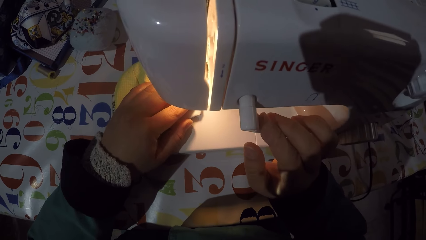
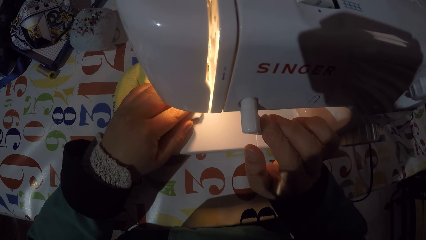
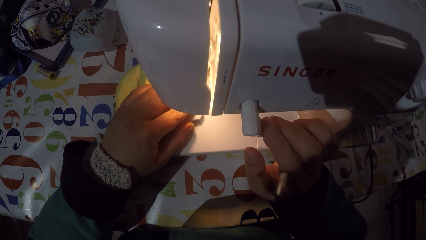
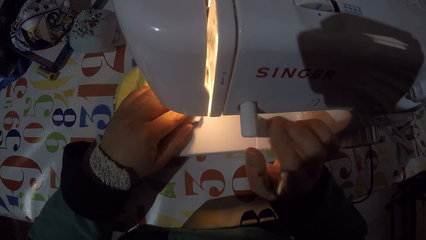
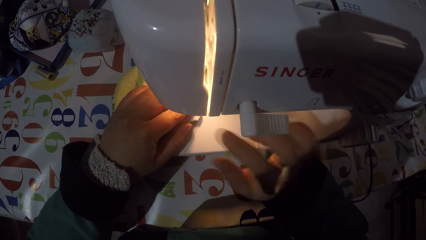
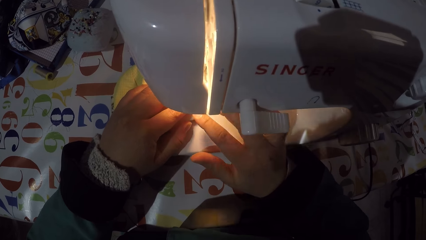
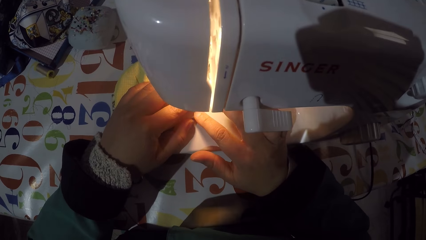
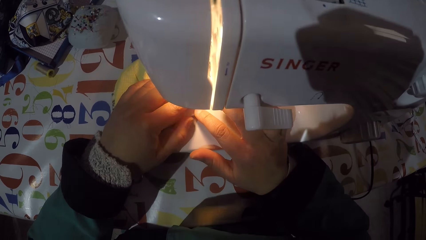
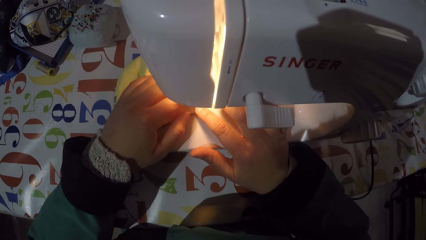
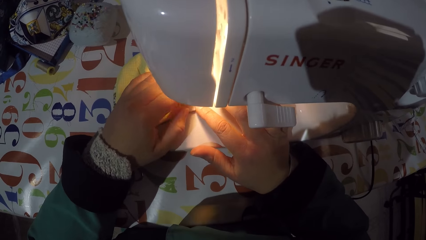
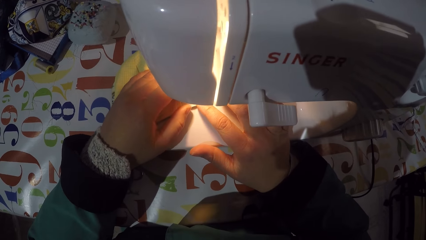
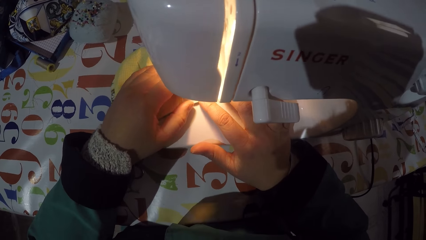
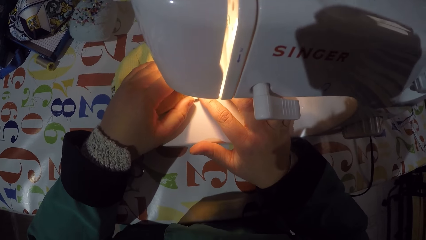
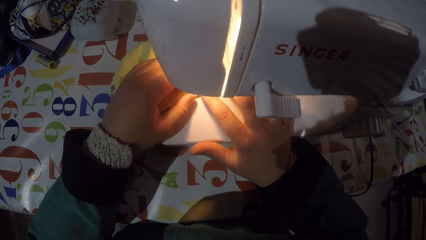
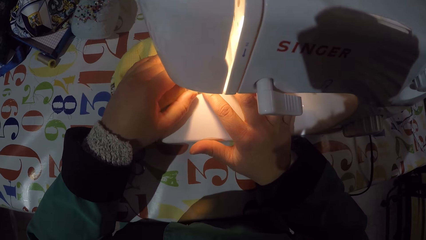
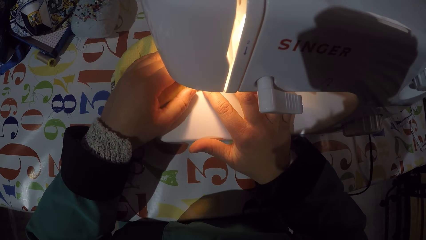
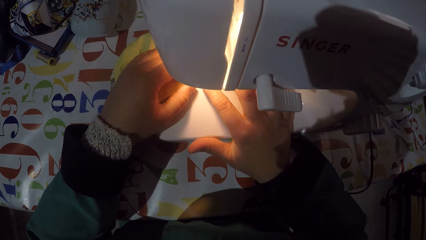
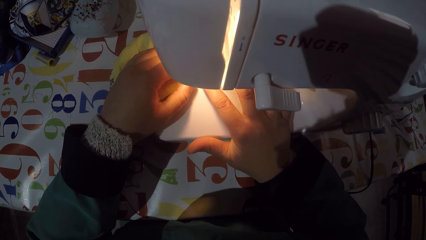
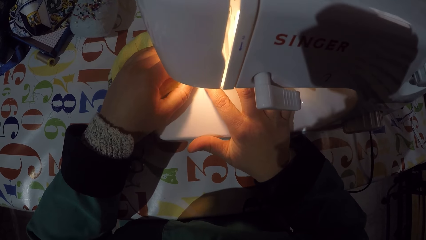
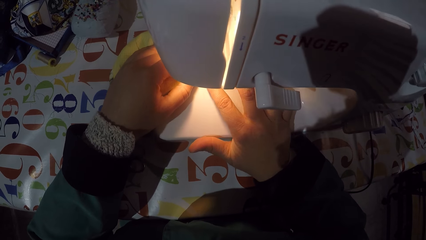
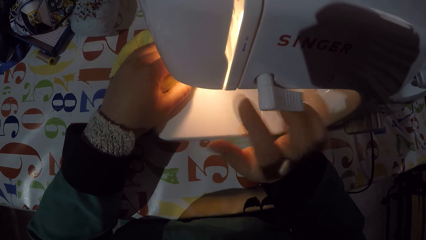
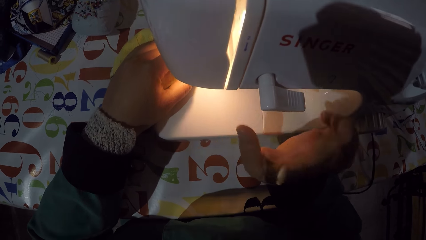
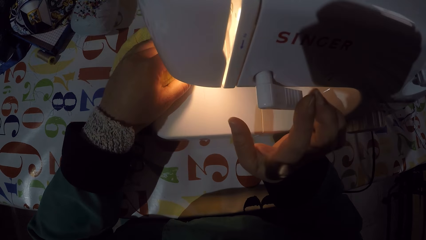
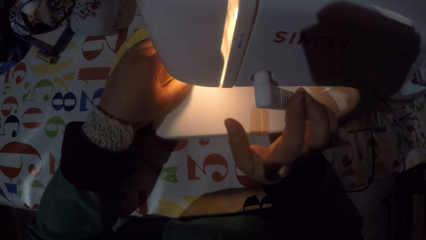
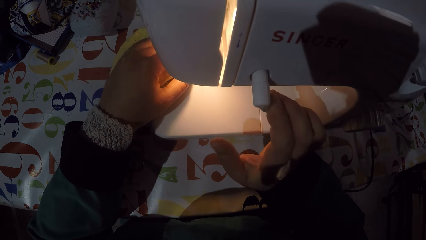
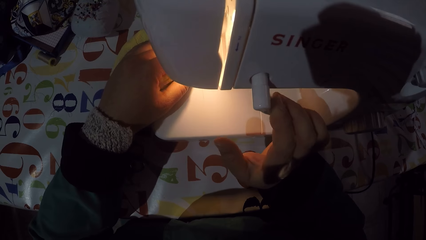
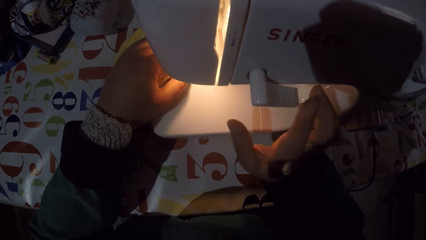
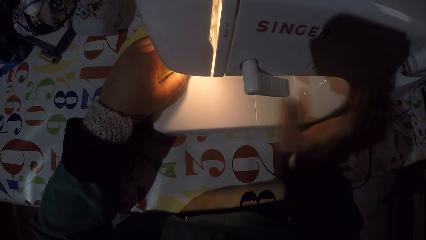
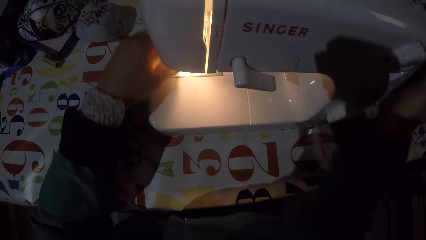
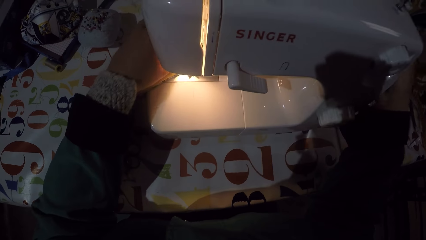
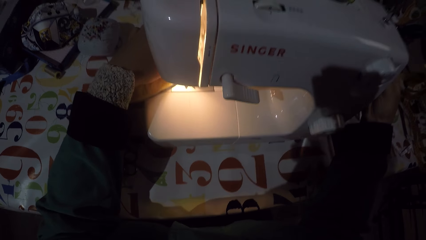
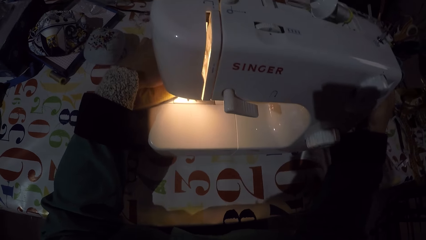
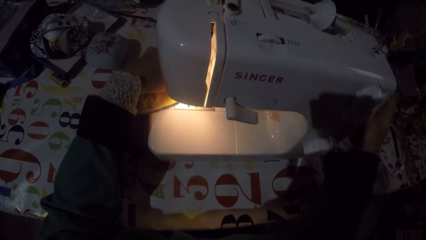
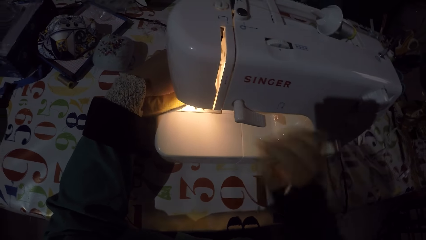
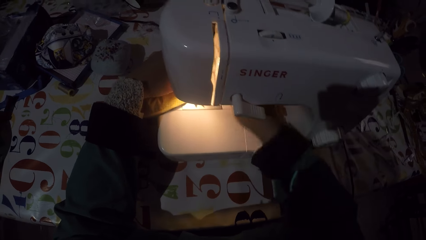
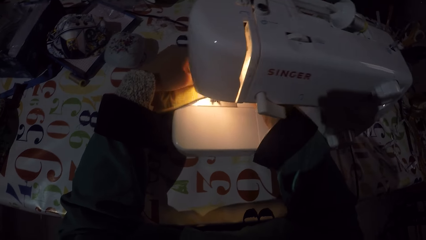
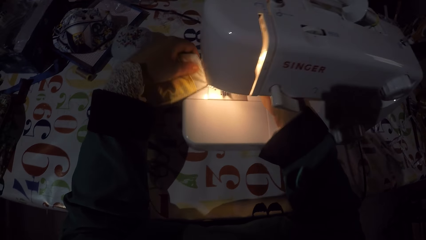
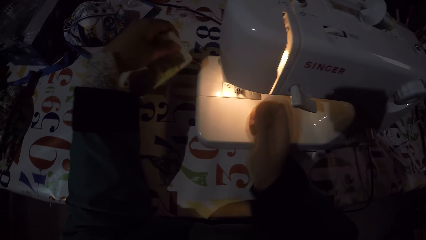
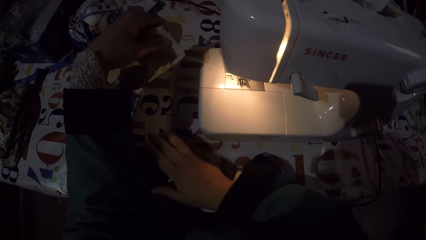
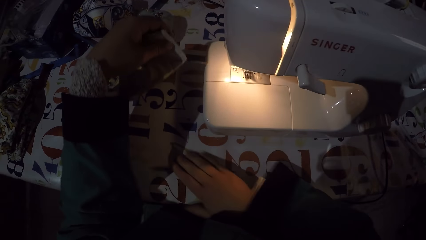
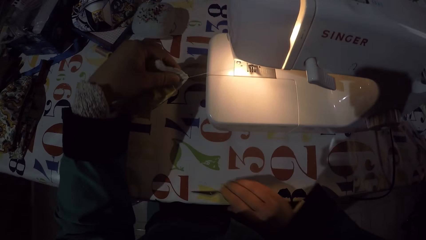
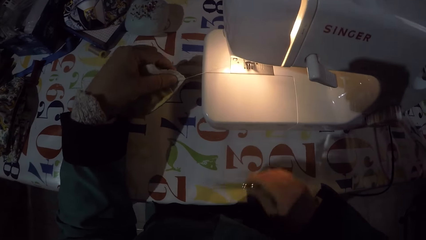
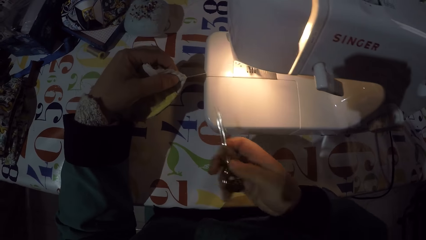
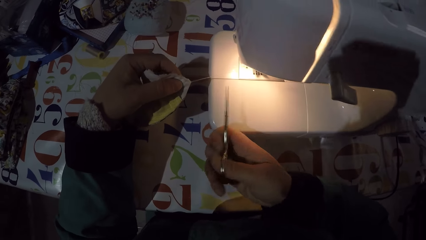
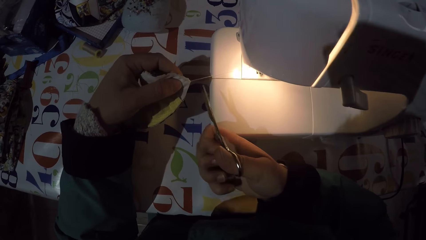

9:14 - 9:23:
The camera wearer turns on a sewing machine. They sew a piece of cloth or mask with the sewing machine. They turn off the sewing machine. They adjust a balance wheel. They remove the mask from the sewing machine. They take scissors from the table.

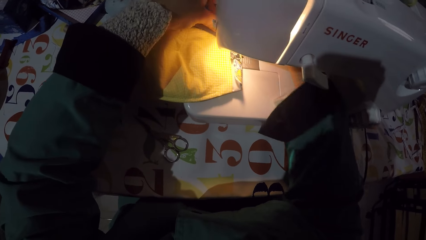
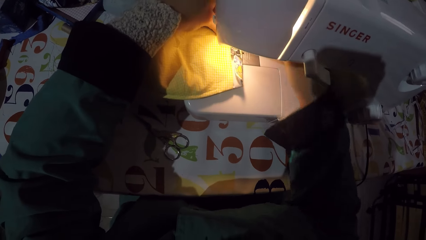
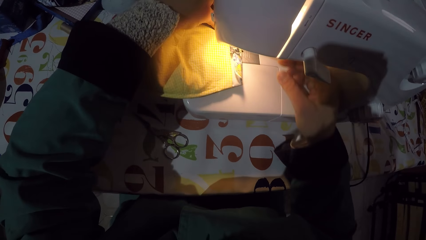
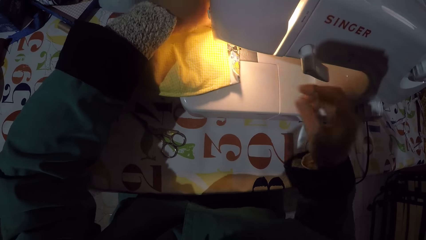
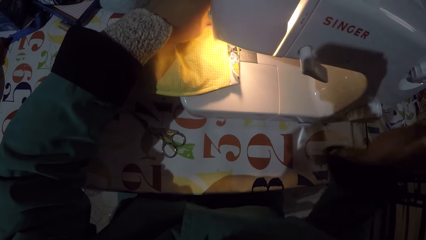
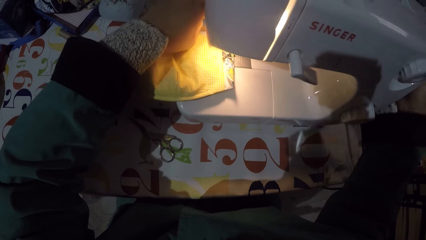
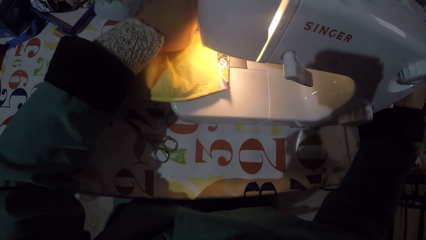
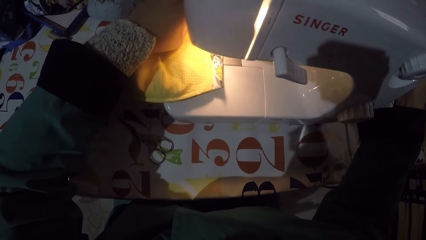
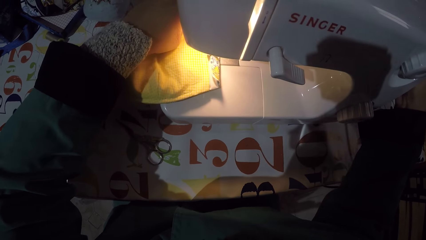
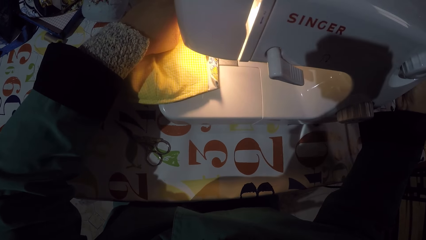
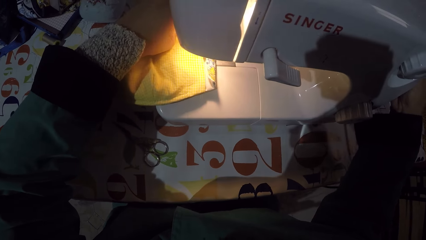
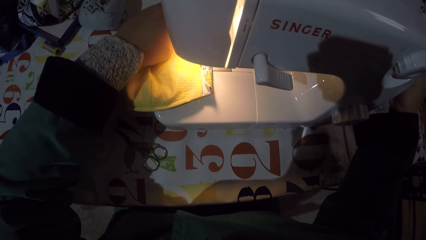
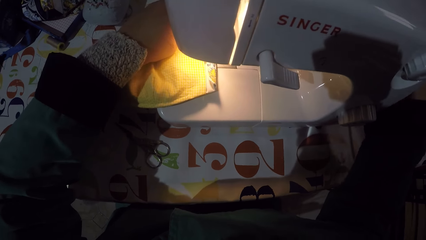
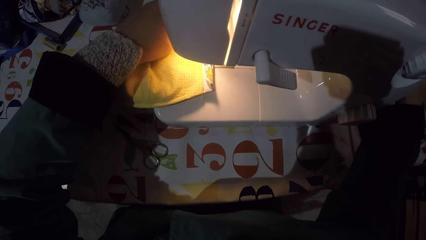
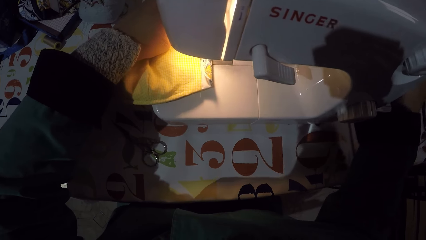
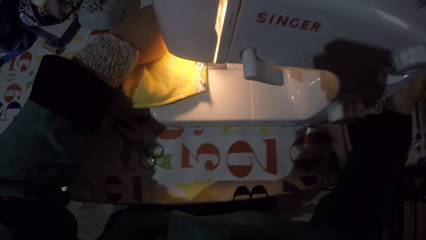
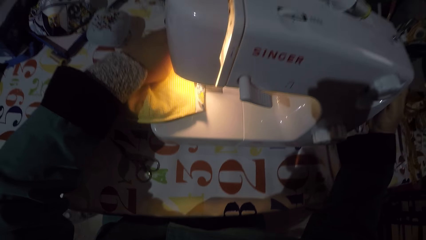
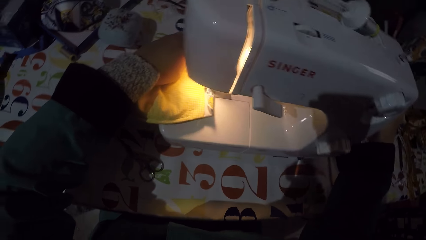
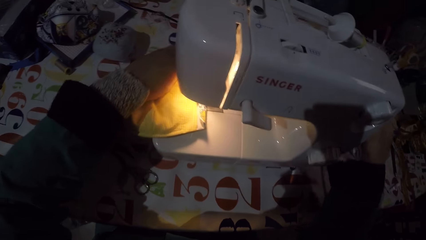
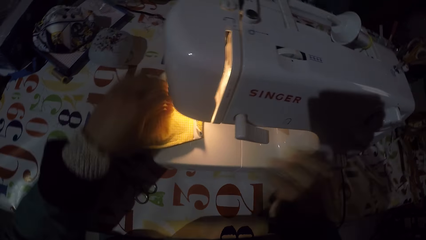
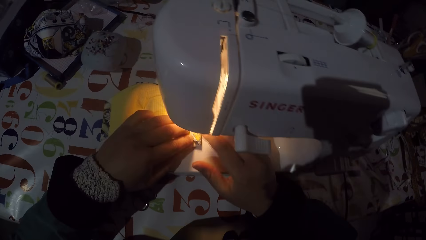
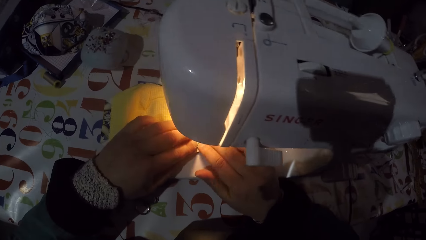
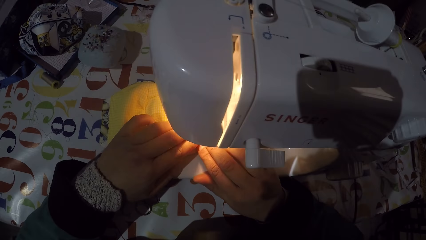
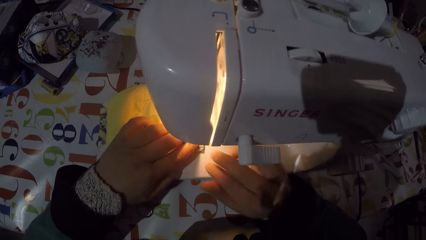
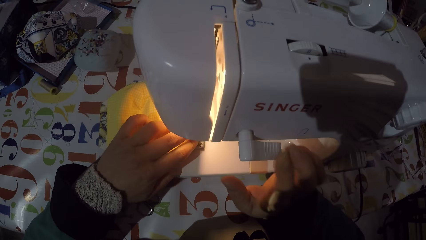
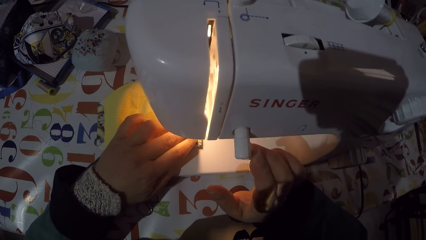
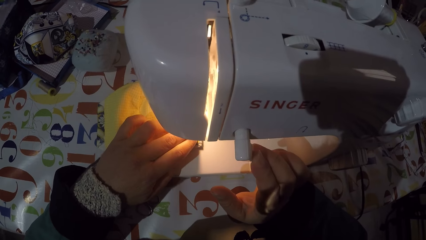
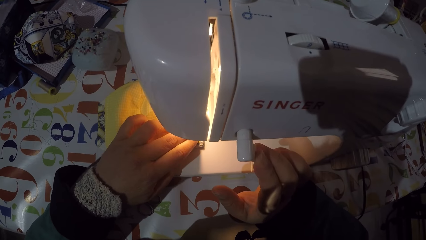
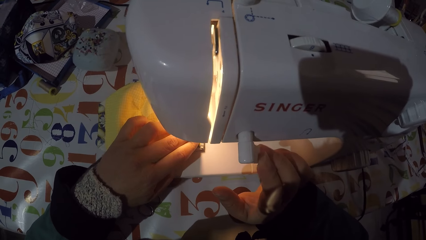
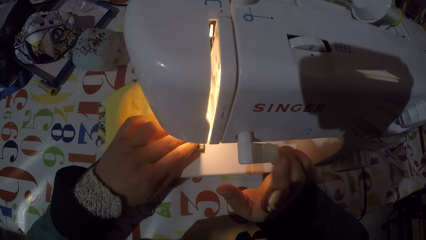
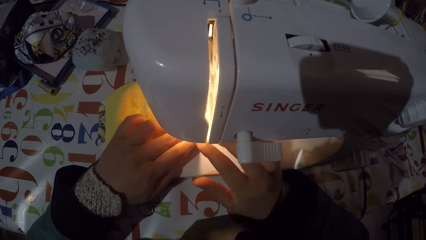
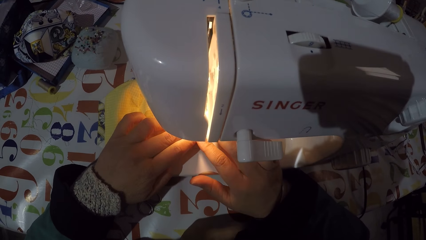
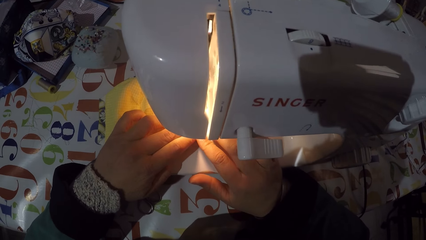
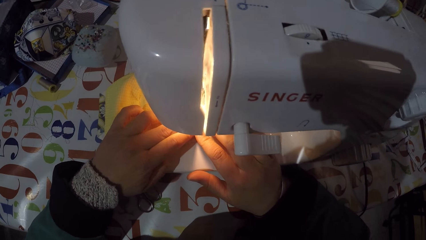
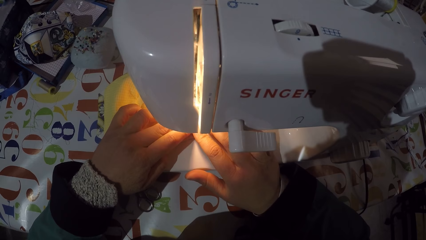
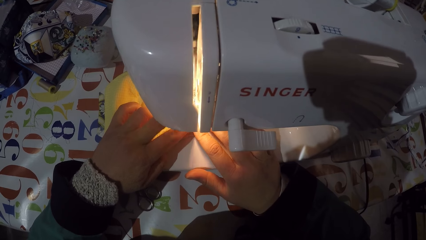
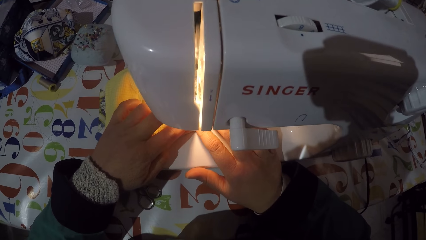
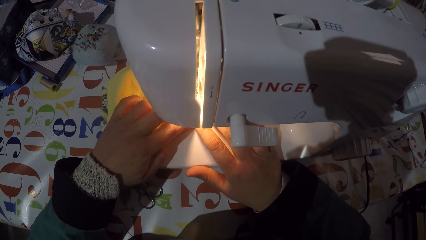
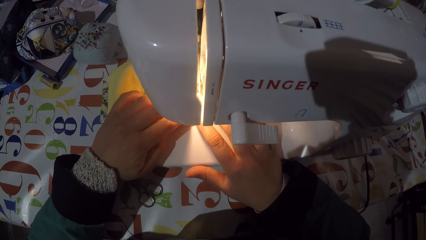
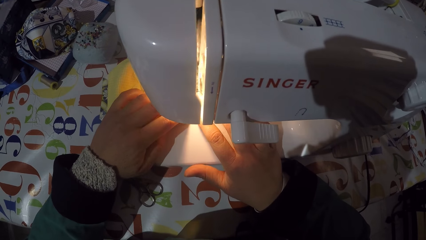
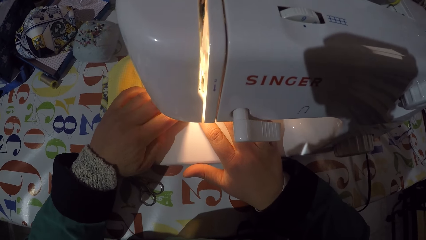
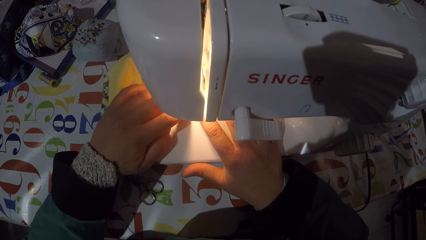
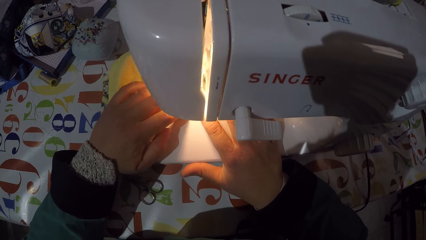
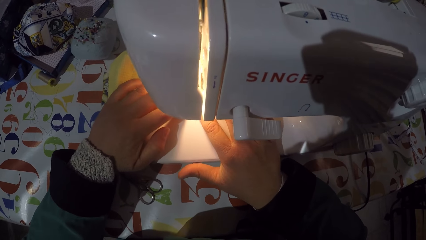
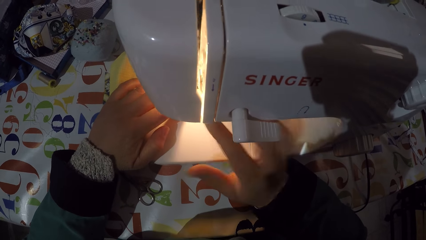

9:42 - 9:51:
The camera wearer adjusts a balance wheel. They fold a mask. They turn on the sewing machine. They sew the mask.
